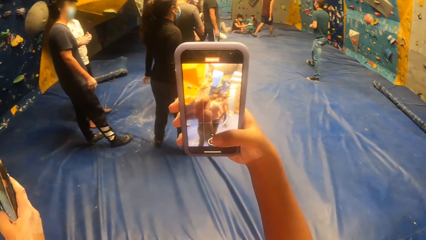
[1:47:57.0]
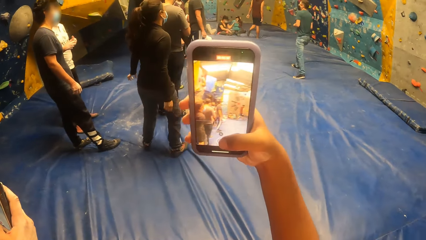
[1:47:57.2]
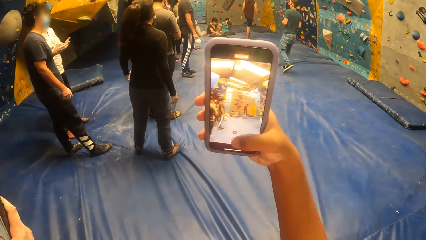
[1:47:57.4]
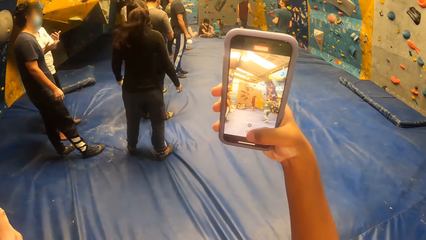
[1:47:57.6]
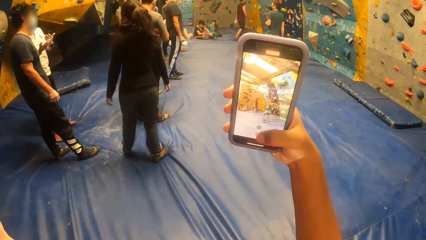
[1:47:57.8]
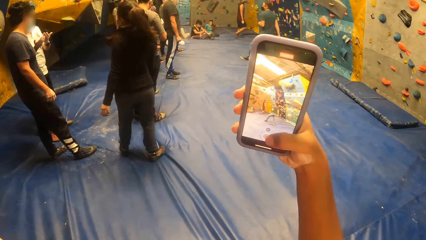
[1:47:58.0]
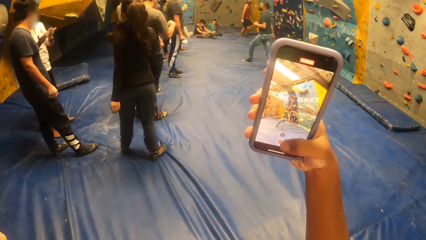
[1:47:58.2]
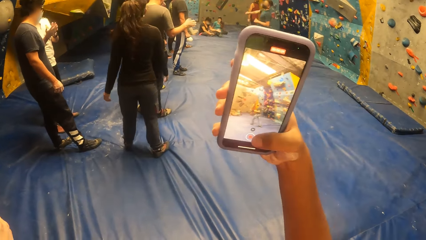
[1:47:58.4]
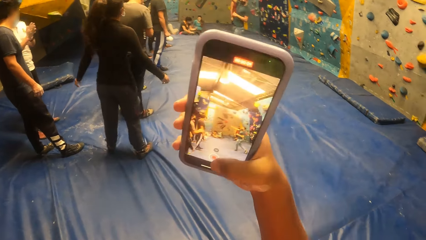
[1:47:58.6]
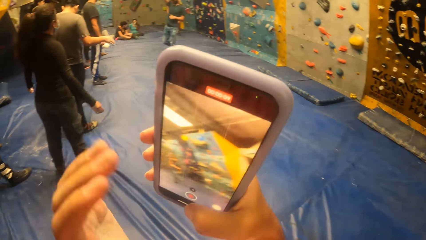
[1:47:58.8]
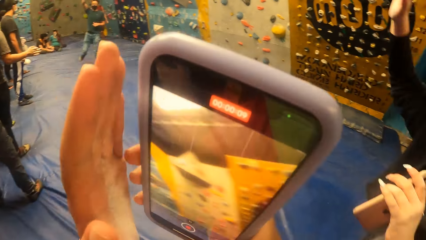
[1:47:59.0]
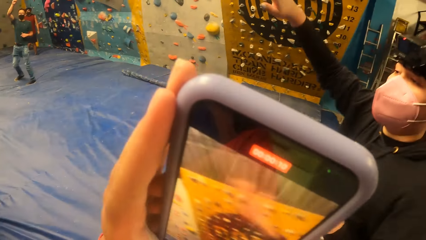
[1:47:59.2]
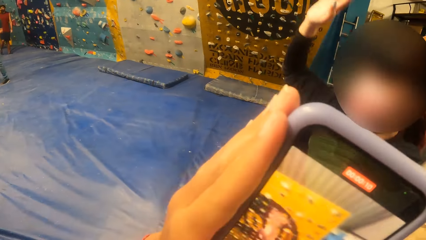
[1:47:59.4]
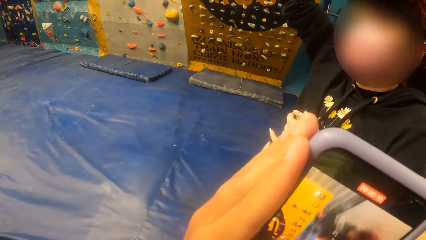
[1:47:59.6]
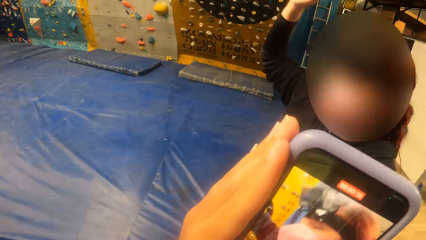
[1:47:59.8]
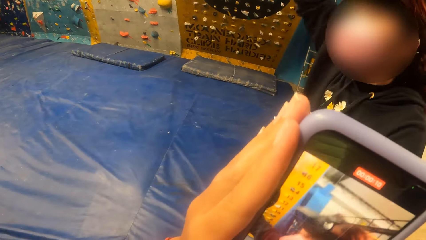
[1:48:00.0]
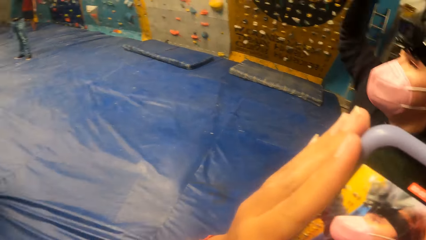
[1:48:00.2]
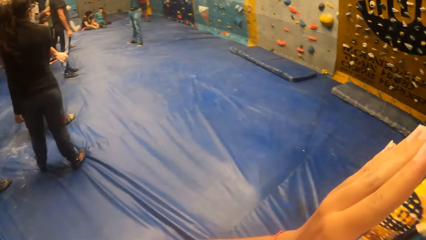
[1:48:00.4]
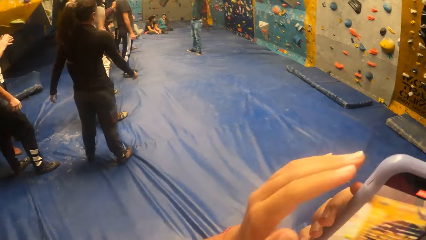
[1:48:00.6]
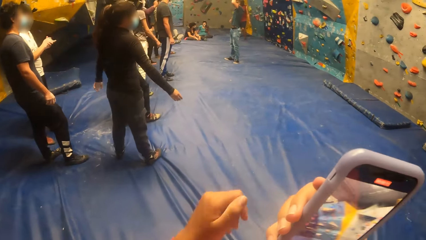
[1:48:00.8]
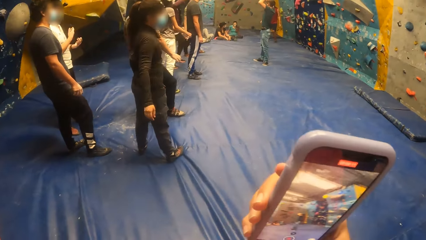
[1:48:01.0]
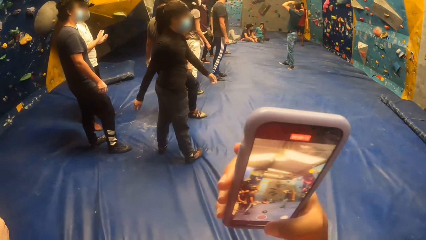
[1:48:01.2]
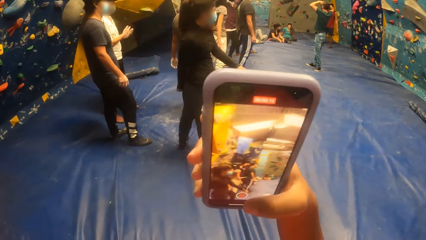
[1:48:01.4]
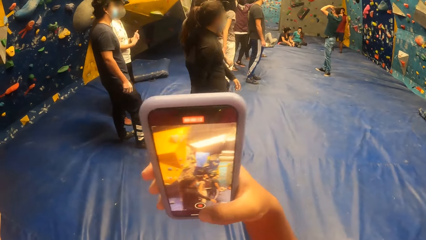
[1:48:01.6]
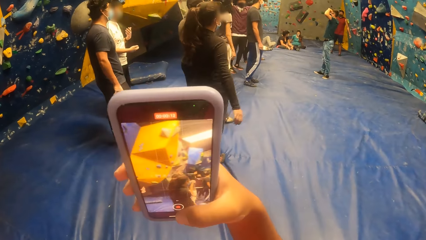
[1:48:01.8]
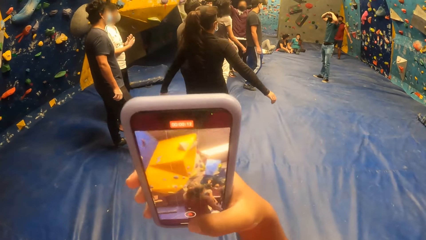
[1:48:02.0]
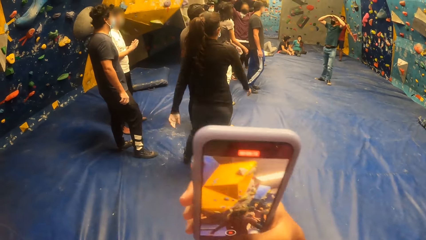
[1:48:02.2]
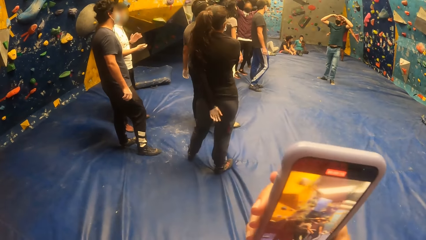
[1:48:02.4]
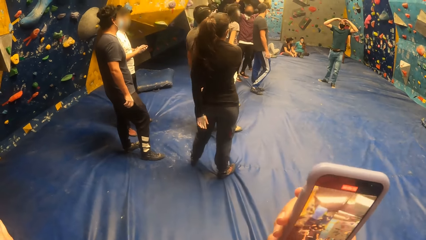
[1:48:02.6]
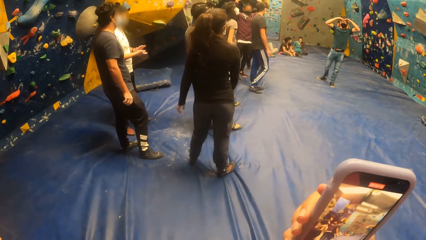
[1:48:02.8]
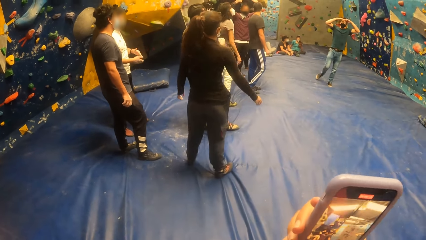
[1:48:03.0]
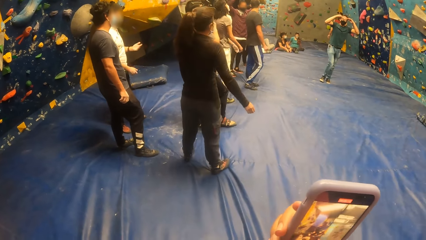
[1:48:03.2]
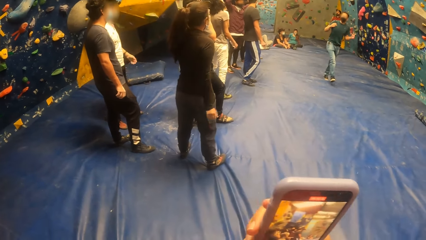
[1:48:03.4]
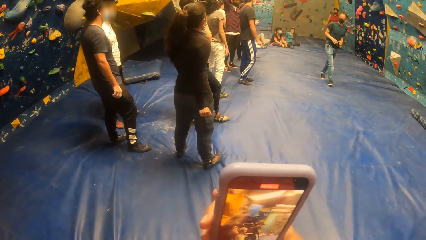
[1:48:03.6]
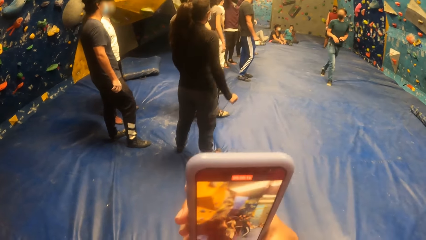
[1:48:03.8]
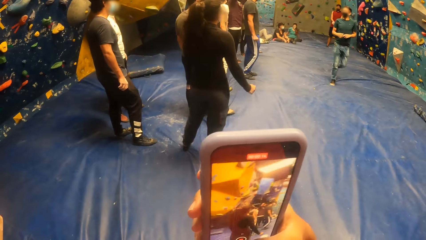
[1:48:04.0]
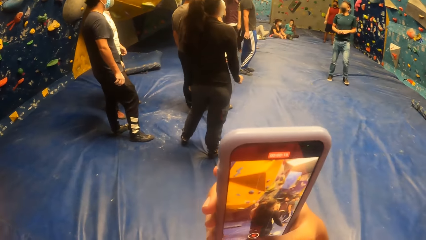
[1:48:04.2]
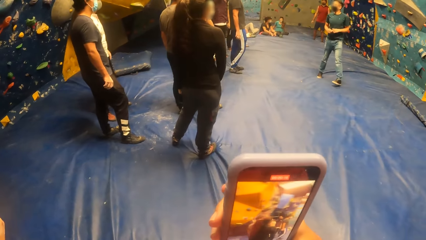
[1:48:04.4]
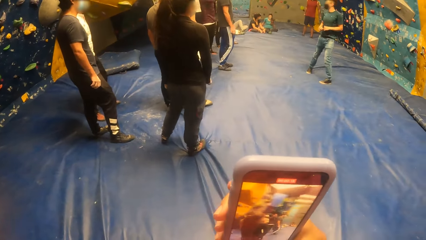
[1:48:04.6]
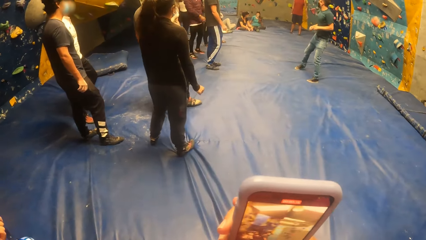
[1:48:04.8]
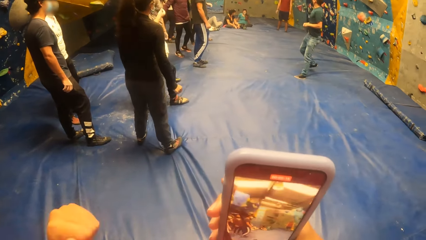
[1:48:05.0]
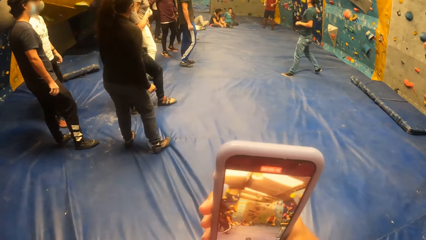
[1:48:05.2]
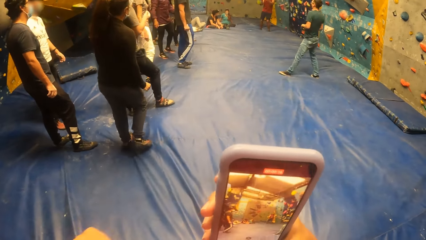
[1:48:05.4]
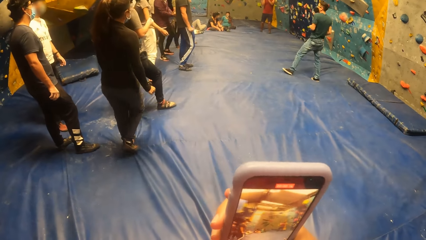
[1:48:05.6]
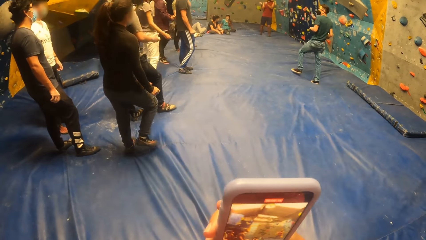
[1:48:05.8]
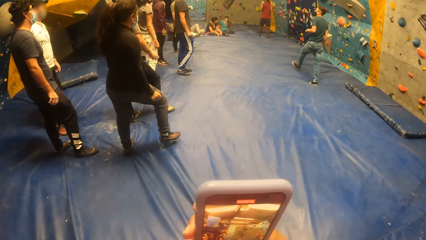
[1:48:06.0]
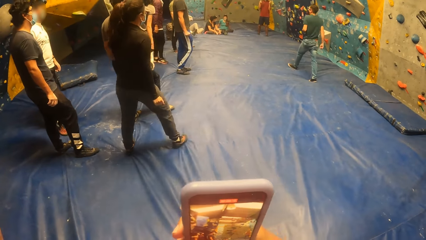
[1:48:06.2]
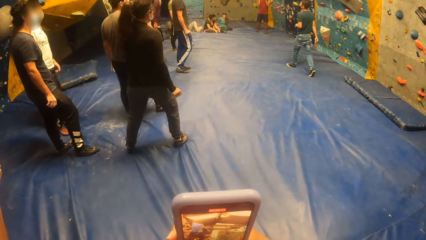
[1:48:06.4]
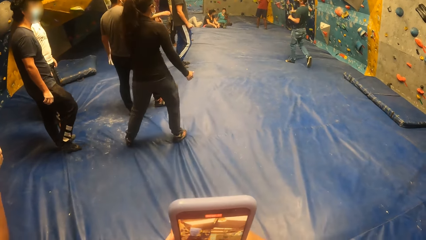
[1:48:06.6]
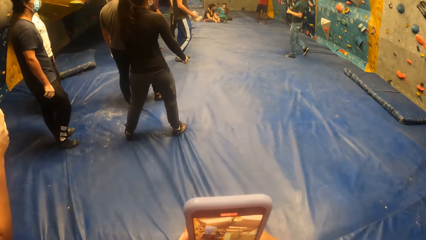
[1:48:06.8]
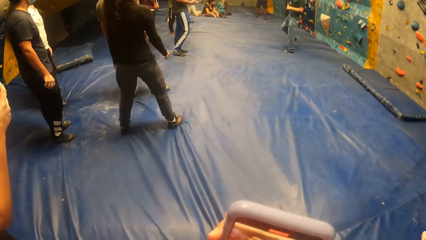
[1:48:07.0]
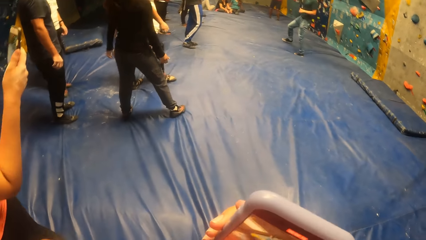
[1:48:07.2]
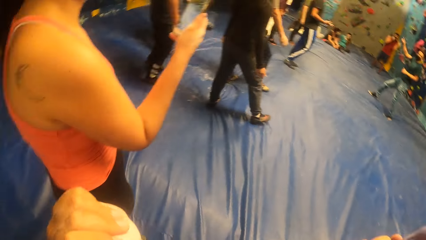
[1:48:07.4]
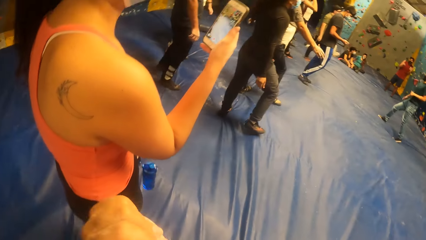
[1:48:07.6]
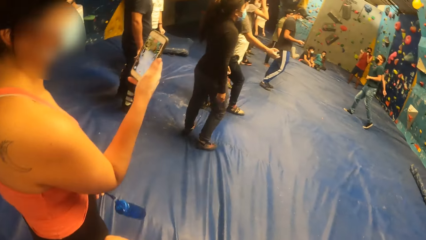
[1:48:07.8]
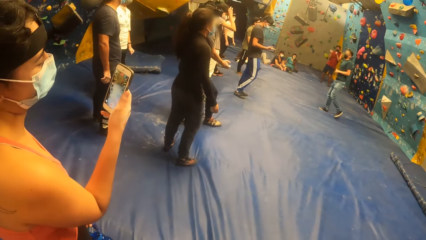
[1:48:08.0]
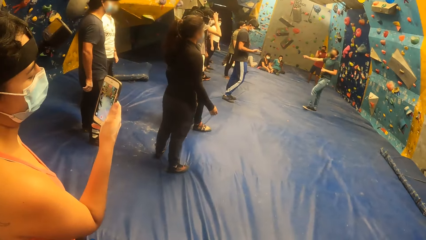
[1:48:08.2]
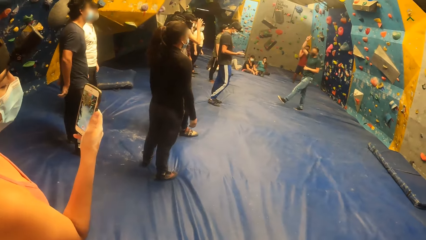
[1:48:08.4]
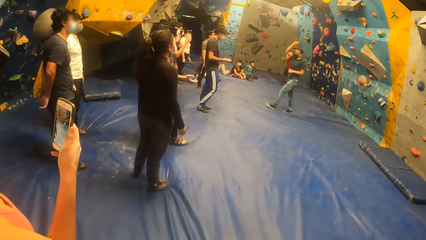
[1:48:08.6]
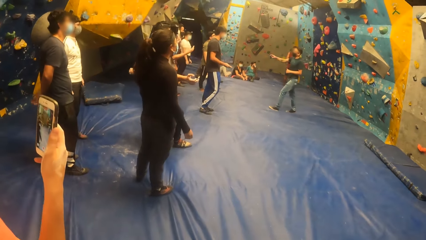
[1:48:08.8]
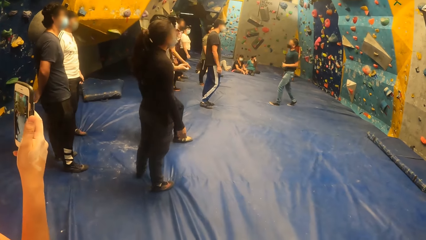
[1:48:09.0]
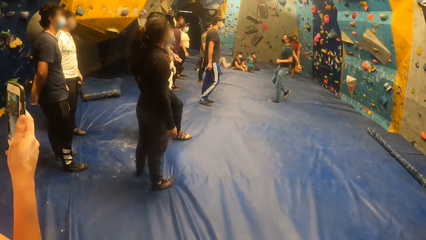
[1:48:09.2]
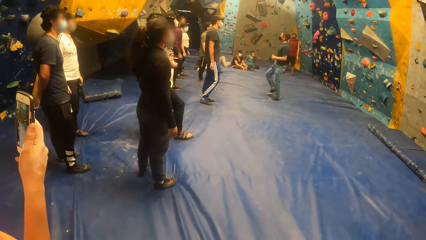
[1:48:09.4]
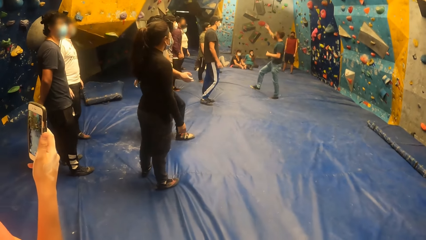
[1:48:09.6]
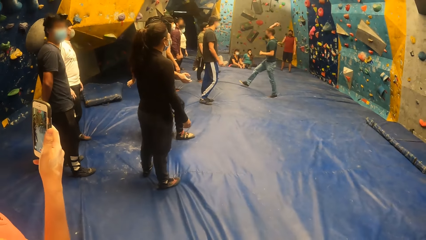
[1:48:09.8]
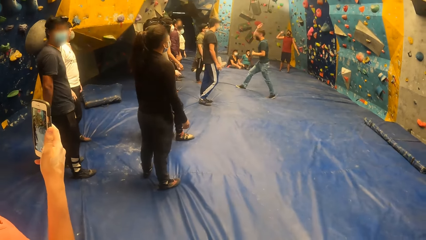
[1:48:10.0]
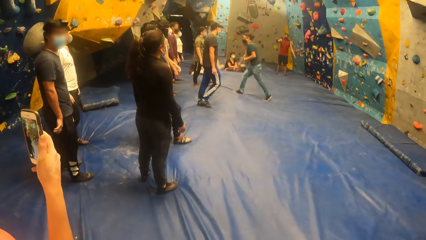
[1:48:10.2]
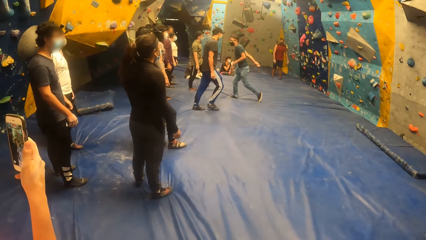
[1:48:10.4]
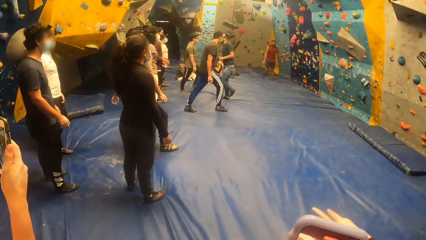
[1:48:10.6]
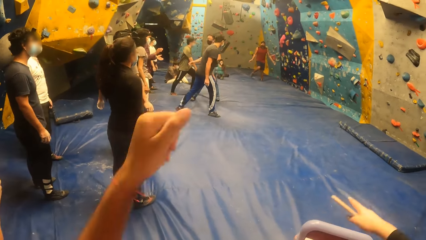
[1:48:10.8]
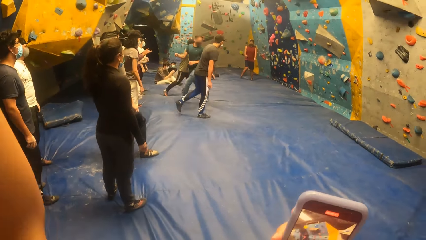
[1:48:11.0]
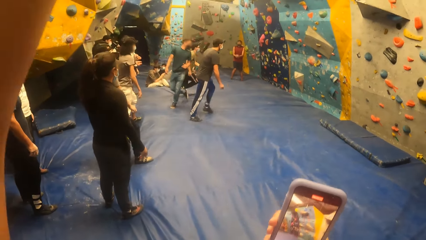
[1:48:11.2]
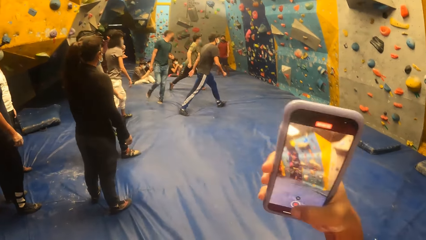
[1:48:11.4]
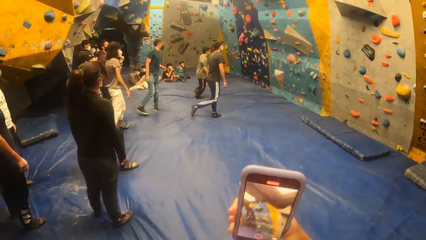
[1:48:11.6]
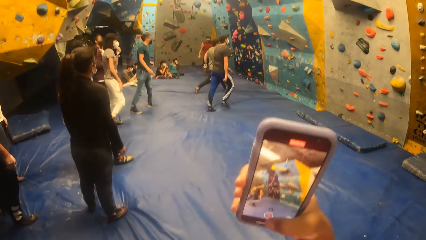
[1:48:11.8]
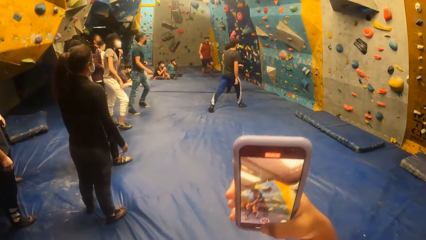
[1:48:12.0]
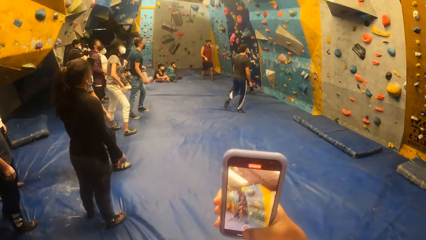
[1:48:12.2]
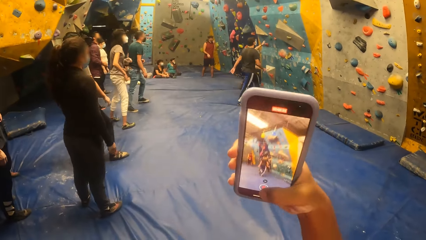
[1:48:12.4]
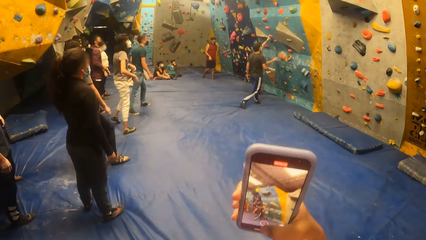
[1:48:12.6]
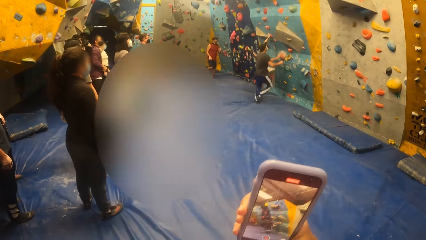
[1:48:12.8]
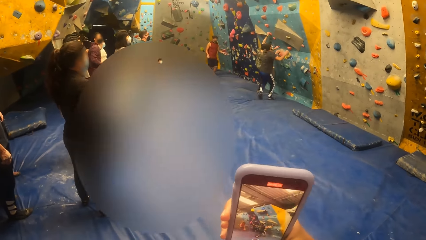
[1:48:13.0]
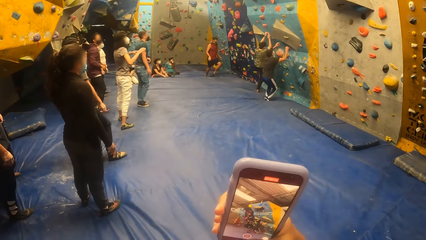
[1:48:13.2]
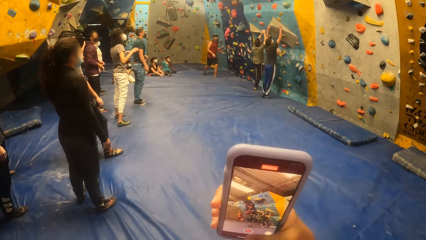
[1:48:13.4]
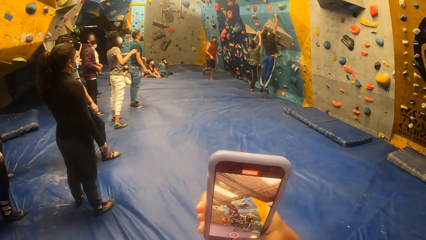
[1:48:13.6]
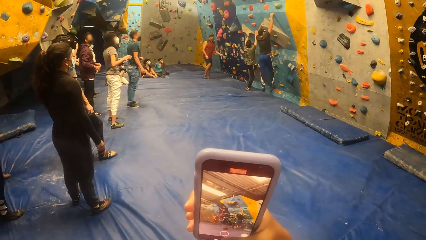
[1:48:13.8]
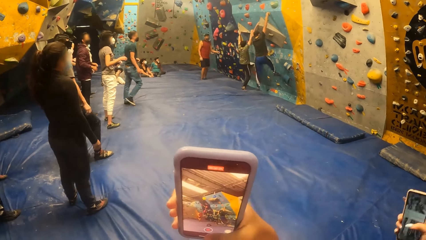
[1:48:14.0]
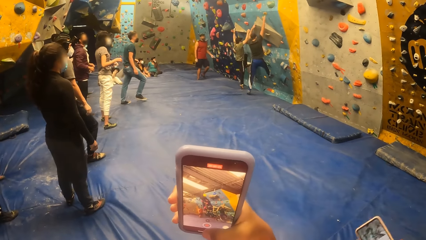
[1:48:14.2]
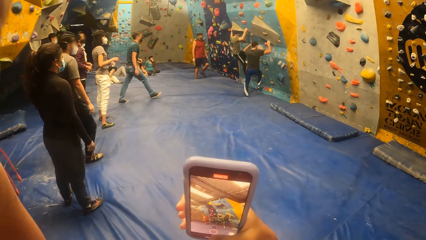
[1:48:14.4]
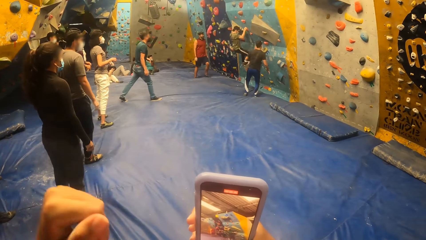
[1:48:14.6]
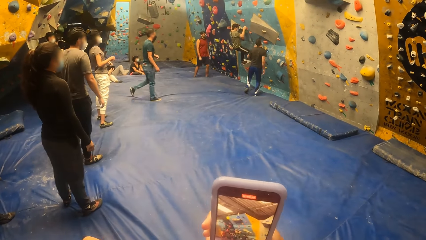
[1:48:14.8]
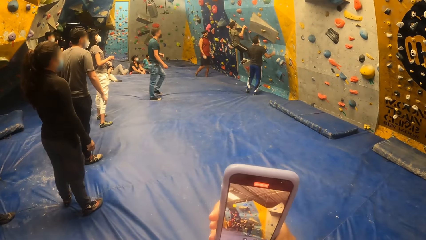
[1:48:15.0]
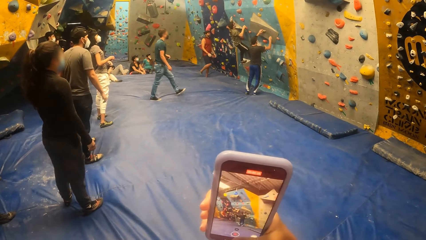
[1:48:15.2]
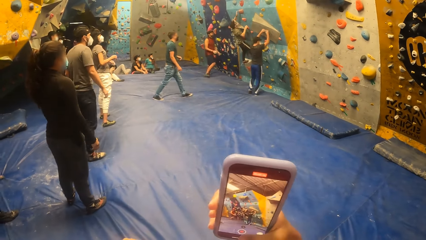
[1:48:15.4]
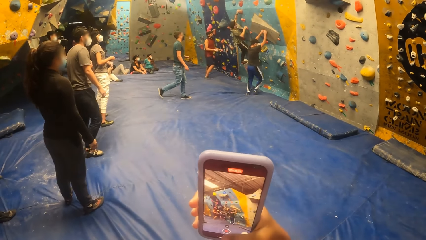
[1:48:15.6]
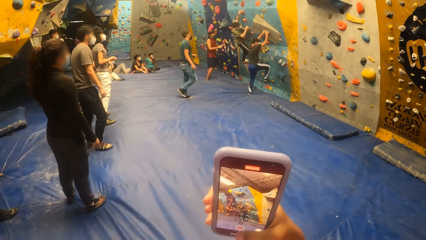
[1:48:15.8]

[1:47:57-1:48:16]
The camera wearer holds the phone with both hands. She operates the phone with her right hand. A man climbs the rock wall with both hands and both legs. Another man climbs the rock wall with both hands and both legs. The first man jumps down from the rock wall.
